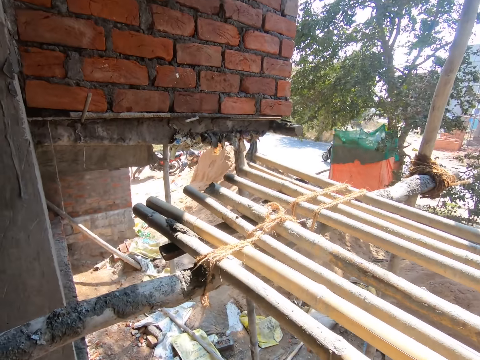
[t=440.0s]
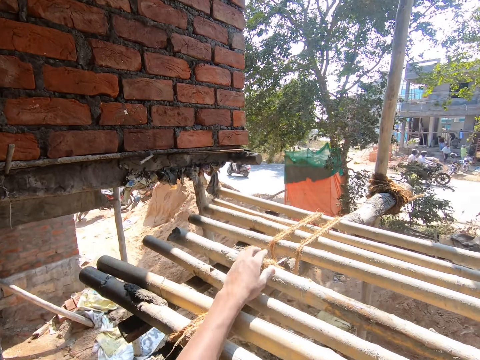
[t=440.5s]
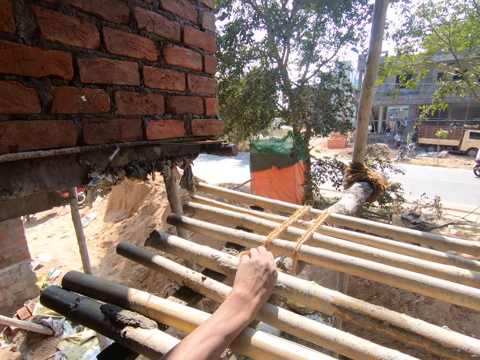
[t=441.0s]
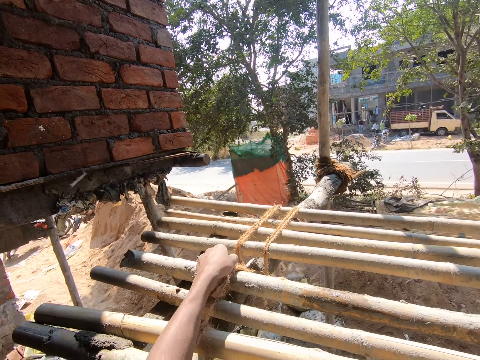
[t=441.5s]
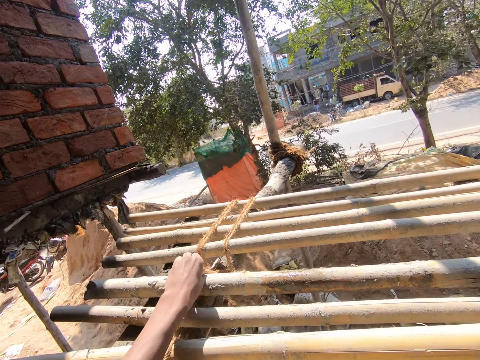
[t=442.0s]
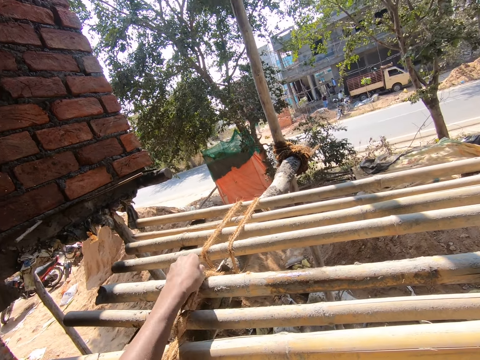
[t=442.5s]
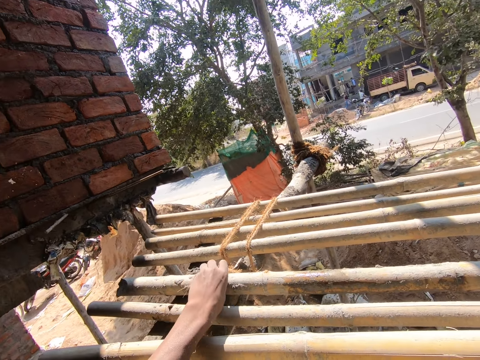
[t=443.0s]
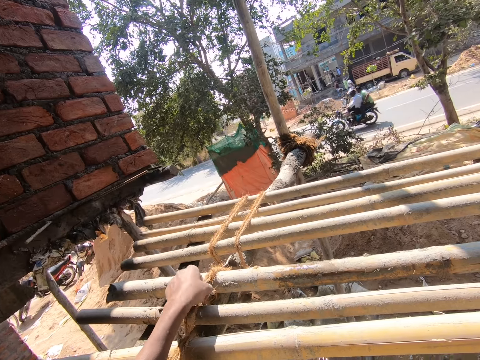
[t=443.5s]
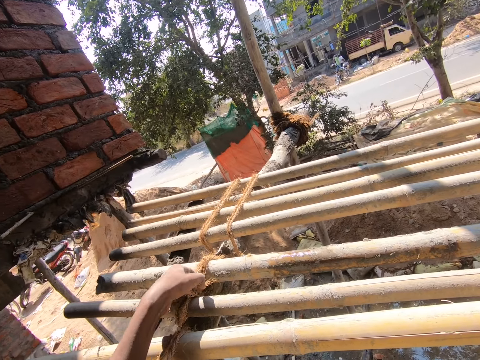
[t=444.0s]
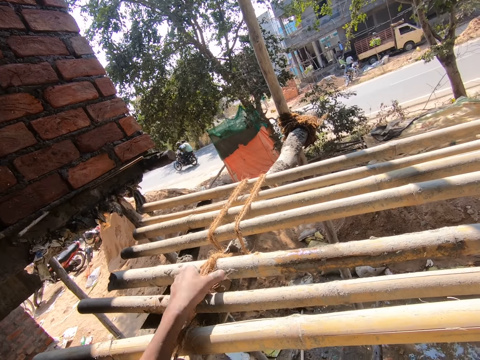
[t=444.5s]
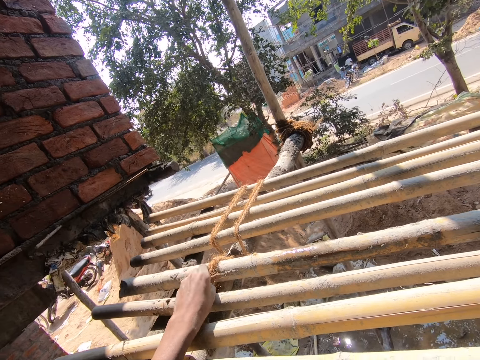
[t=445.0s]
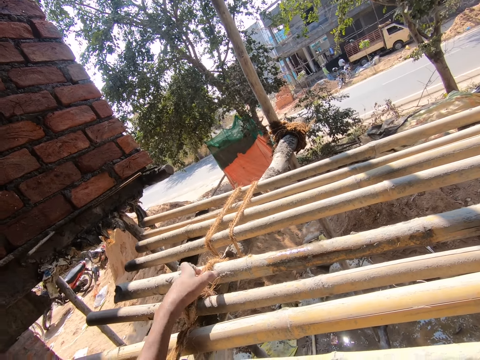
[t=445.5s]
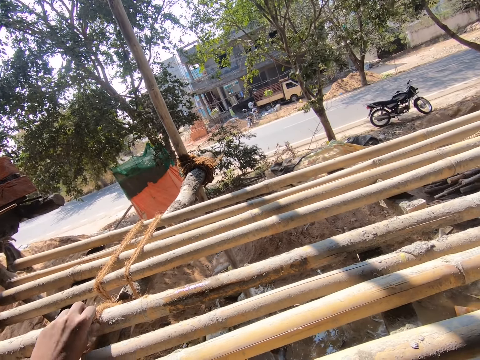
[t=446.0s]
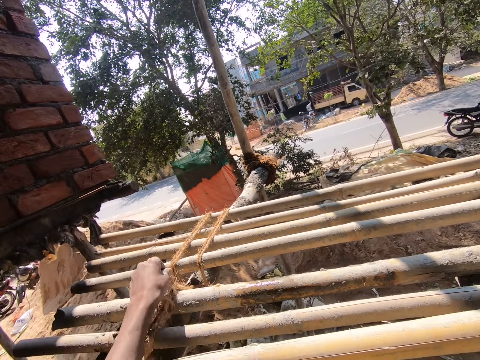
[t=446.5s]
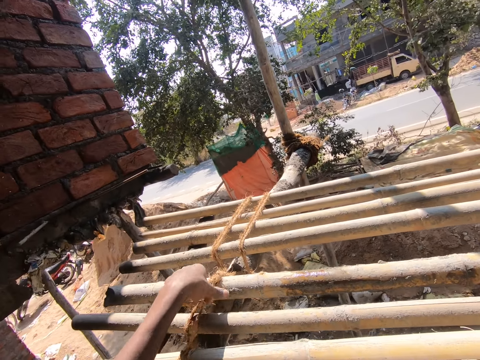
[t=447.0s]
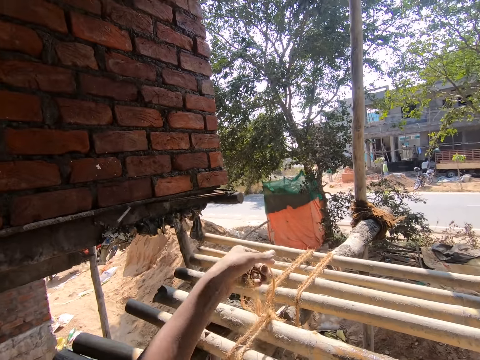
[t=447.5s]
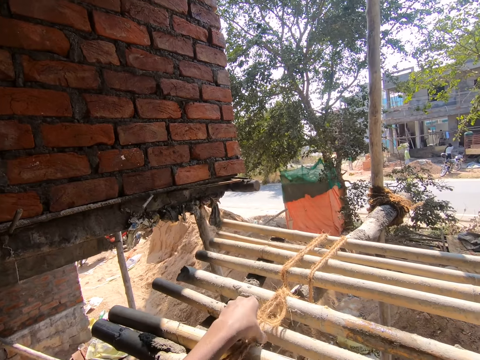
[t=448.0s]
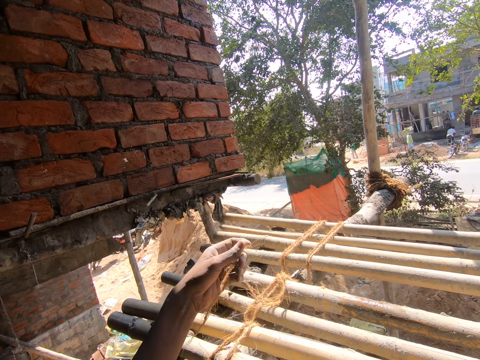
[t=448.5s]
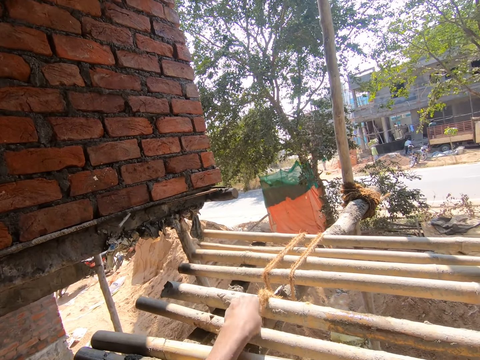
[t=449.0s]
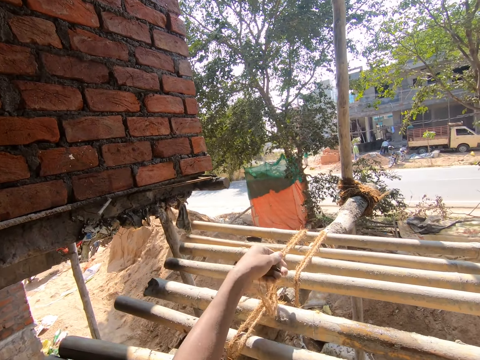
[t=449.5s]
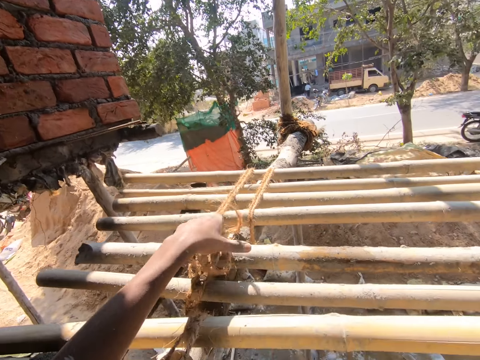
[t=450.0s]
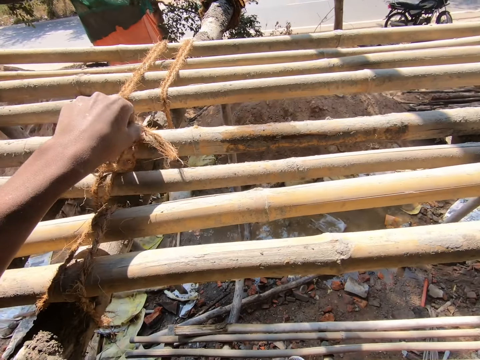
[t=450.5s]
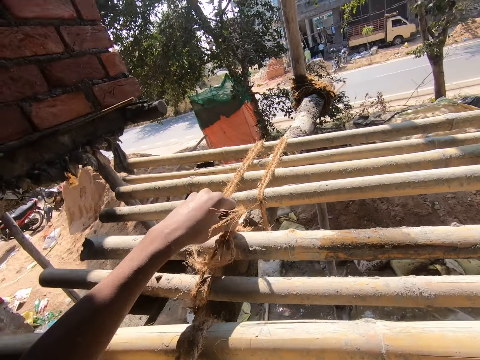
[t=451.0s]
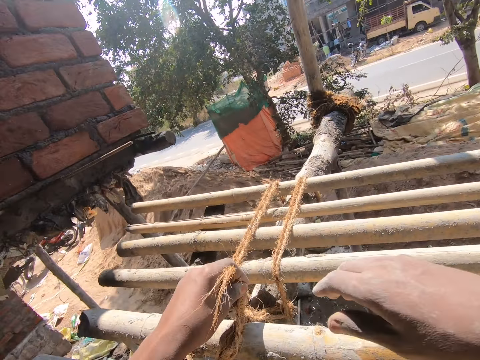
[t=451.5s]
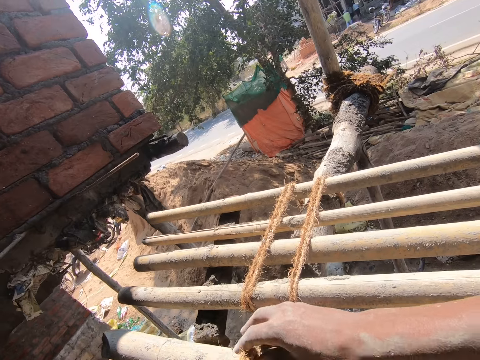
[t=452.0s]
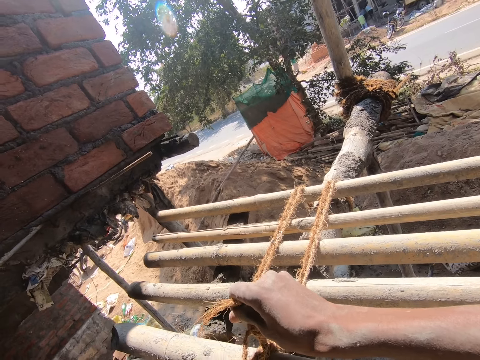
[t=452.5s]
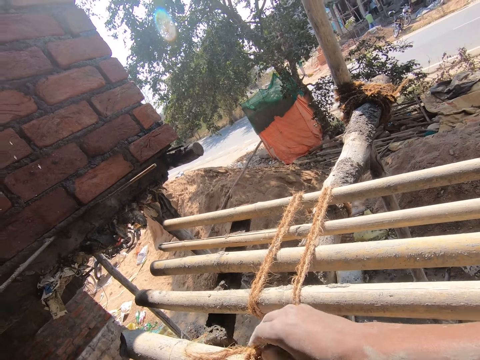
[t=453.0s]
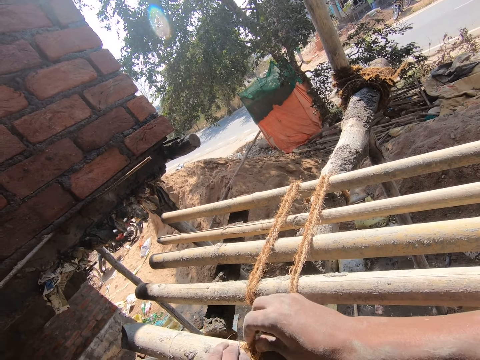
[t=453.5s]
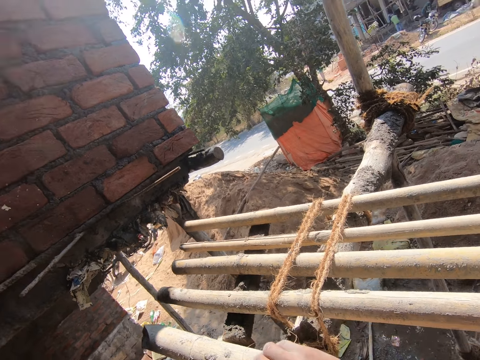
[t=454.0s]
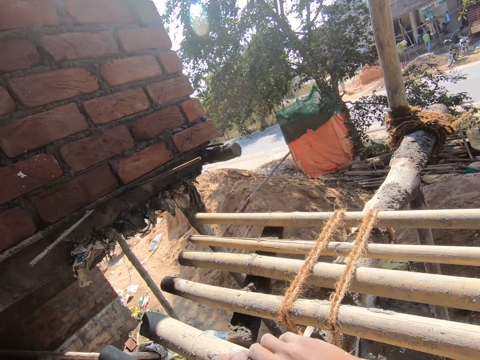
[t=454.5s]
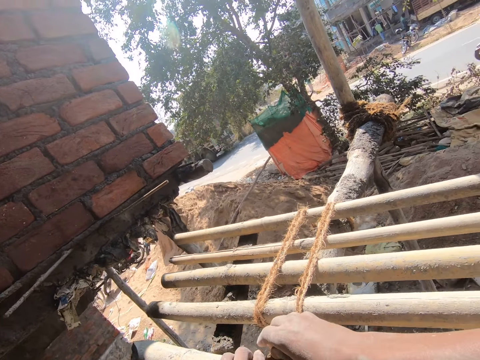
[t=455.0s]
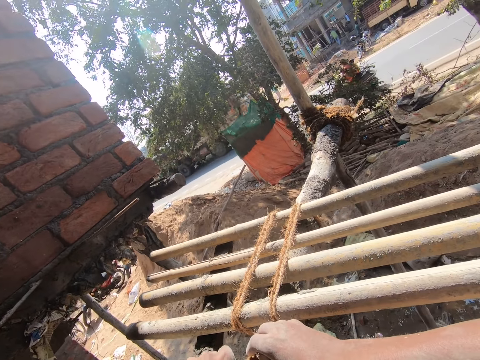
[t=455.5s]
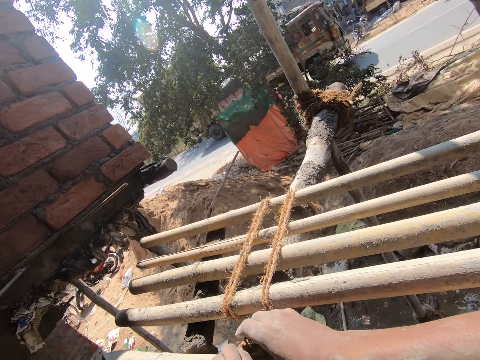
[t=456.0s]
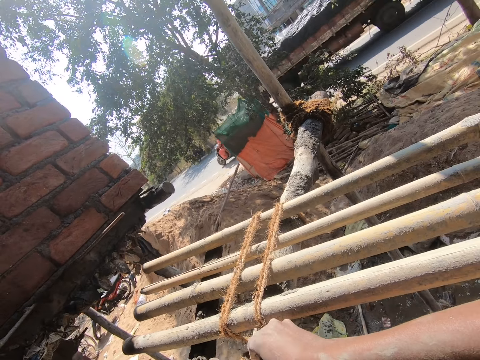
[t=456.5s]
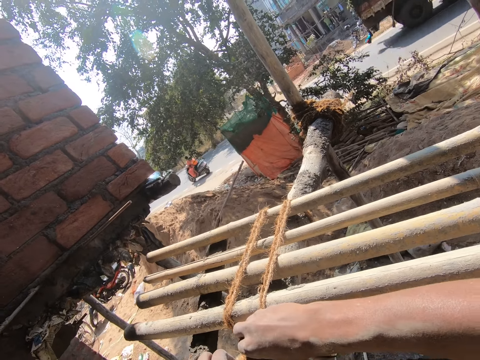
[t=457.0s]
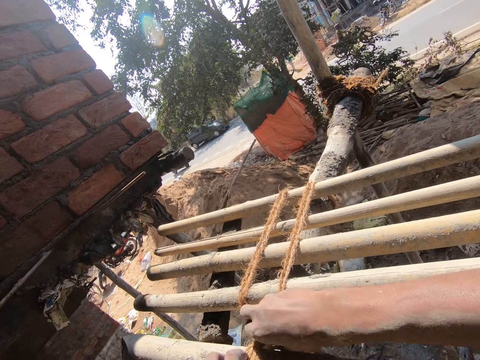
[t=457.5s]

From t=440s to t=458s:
The camera wearer loosens a rope around the scaffold with his left hand. He loosens the rope around the scaffold with his hands.

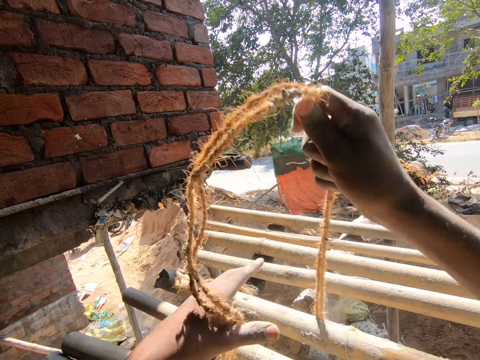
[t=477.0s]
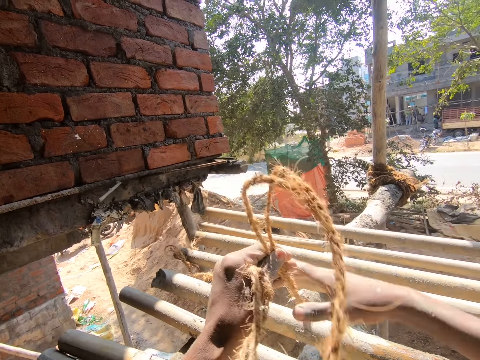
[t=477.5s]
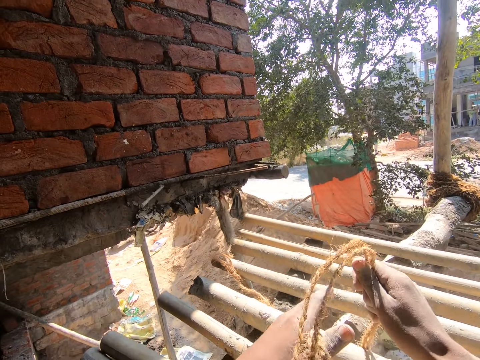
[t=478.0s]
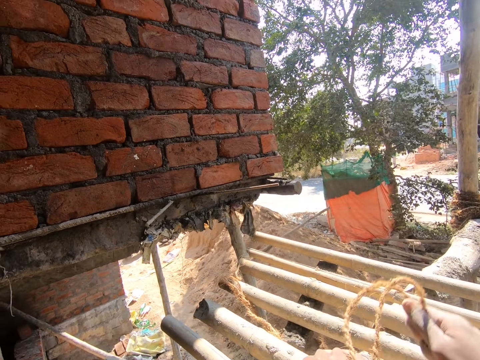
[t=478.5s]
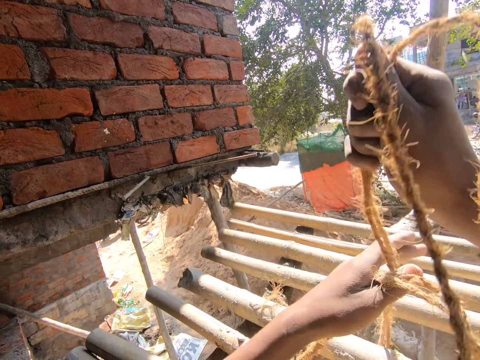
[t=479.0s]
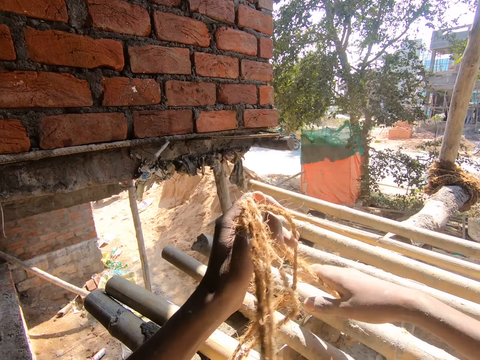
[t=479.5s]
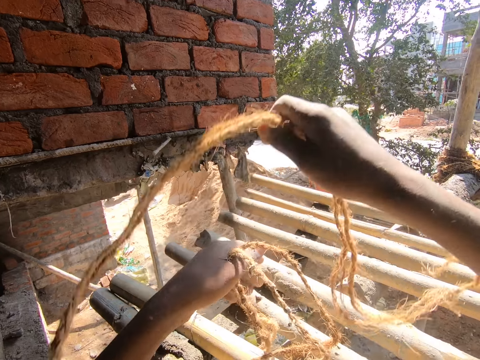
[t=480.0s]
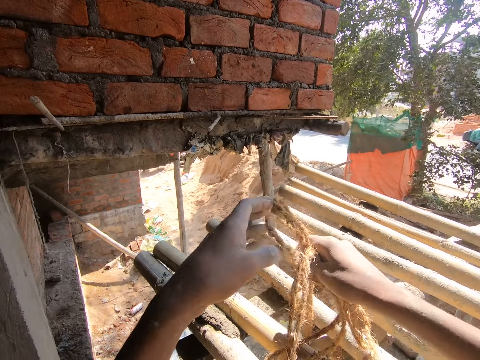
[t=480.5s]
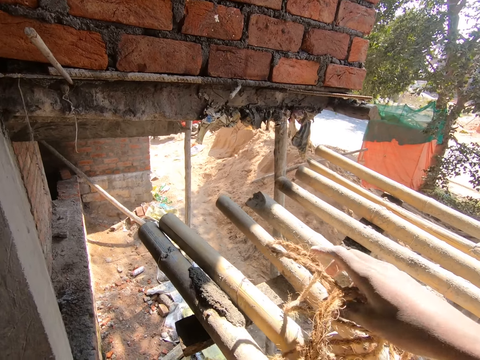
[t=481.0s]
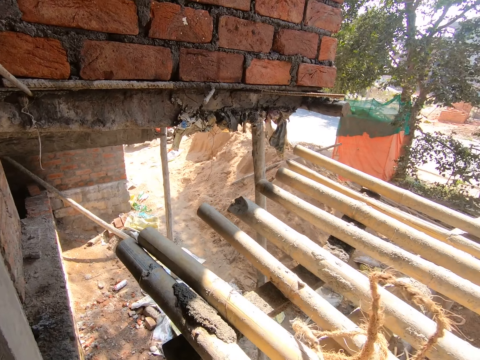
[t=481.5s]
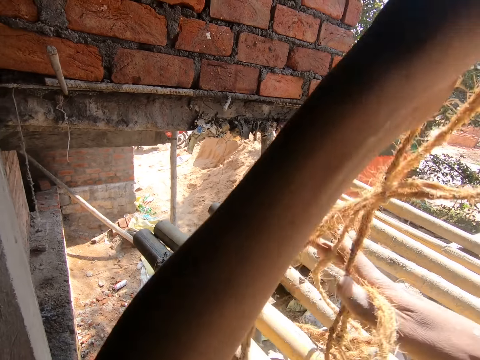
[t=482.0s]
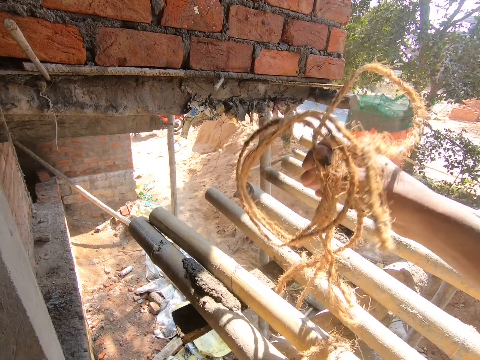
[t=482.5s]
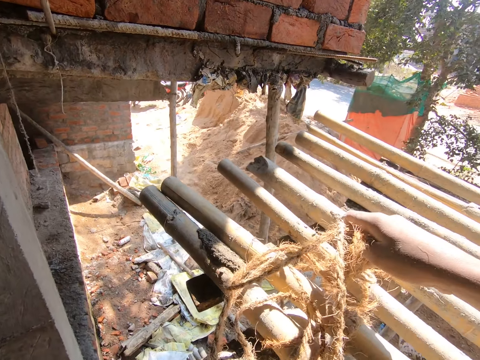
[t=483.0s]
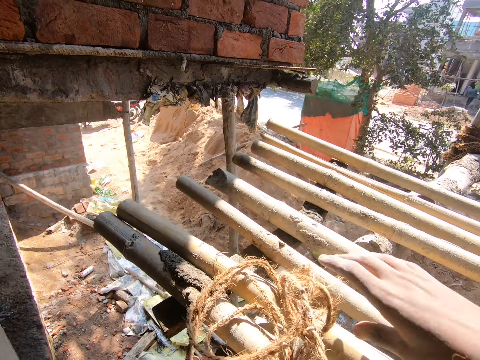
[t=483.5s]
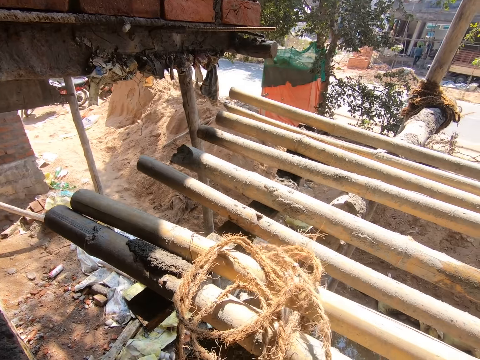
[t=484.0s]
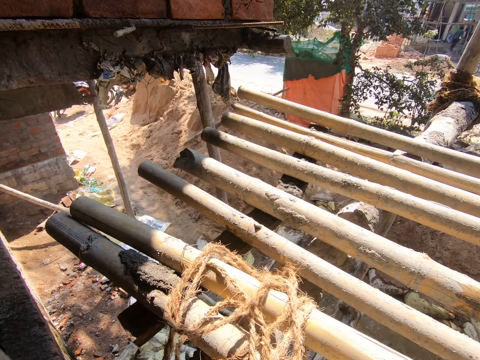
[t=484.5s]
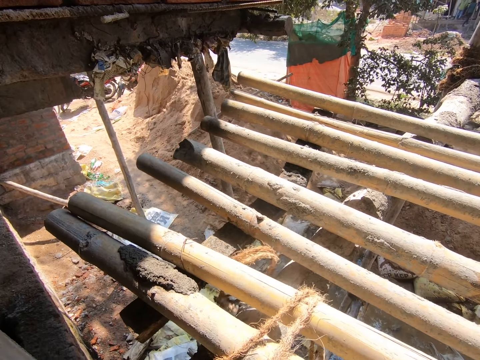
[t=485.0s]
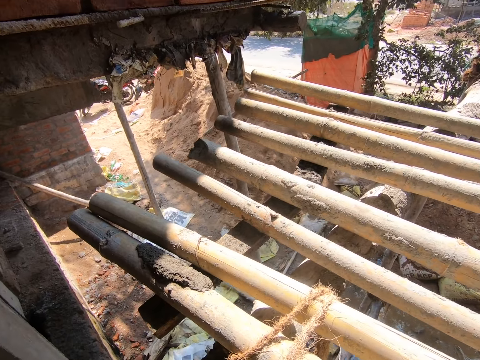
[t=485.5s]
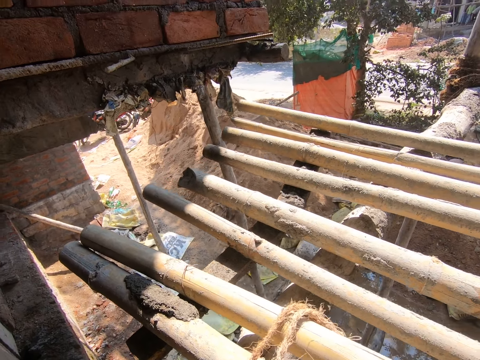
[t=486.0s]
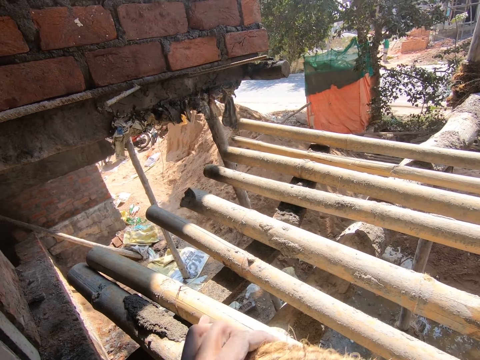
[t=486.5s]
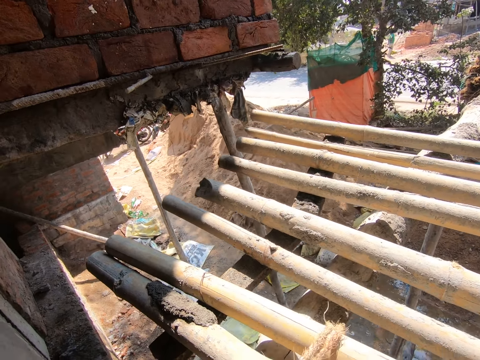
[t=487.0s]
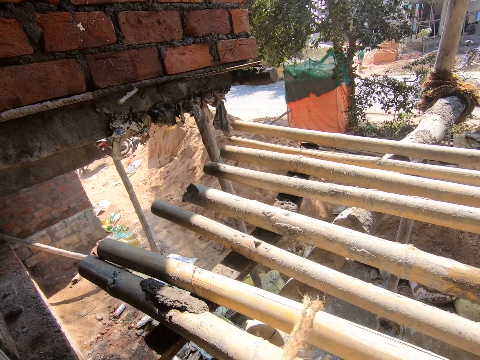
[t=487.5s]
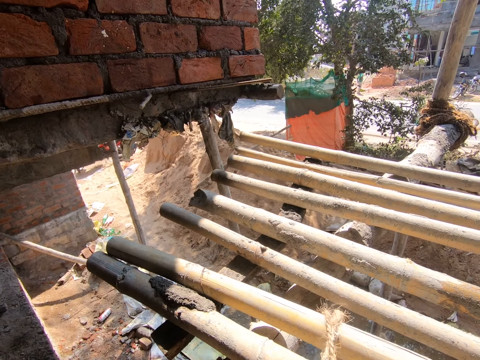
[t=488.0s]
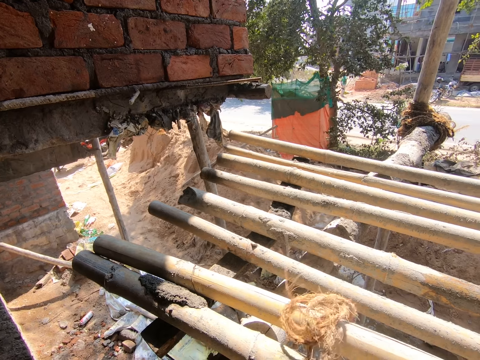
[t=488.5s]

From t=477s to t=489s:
The camera wearer pulls the rope.
